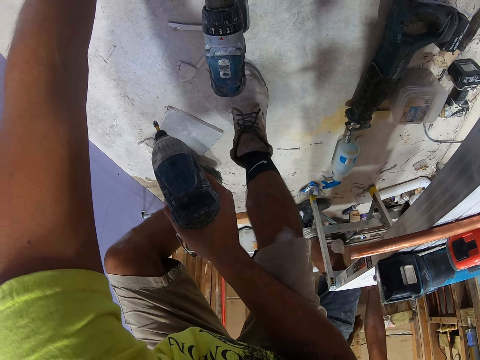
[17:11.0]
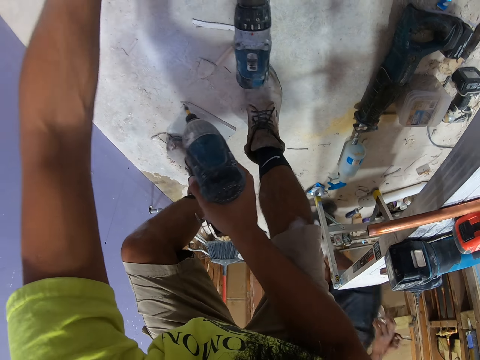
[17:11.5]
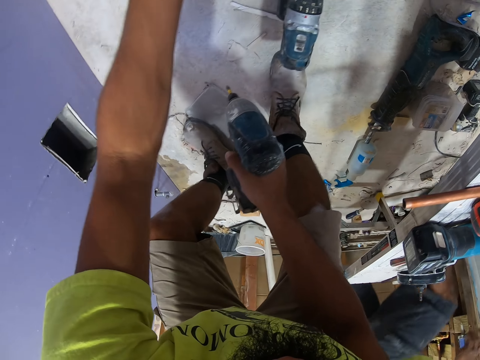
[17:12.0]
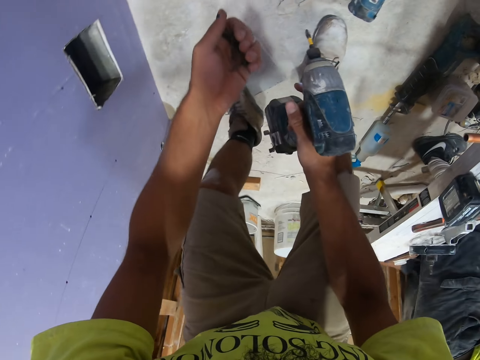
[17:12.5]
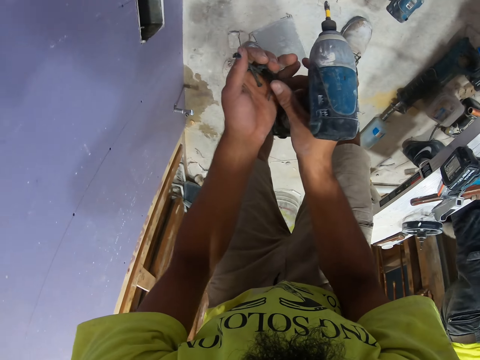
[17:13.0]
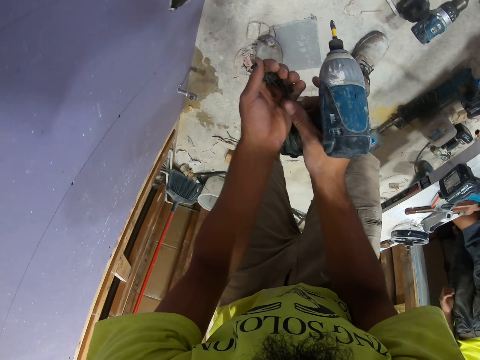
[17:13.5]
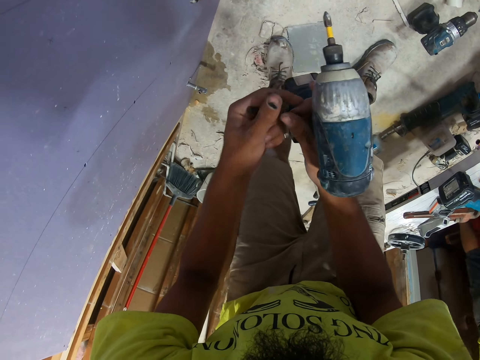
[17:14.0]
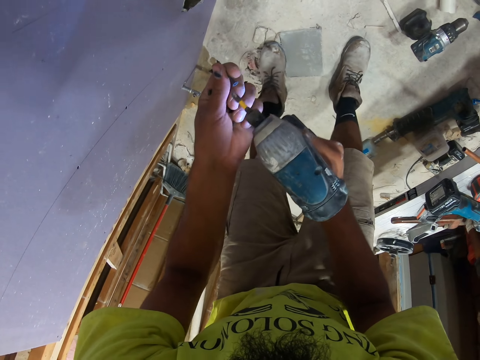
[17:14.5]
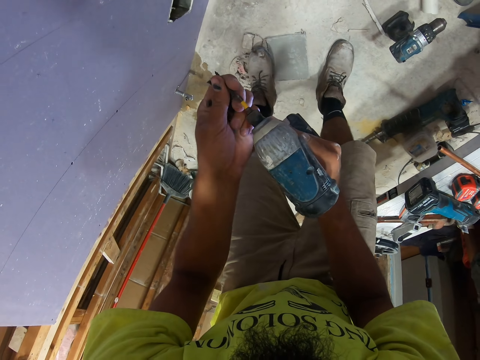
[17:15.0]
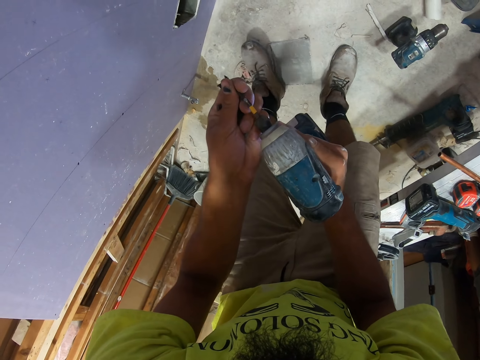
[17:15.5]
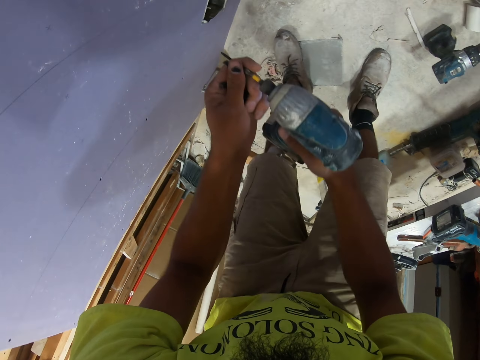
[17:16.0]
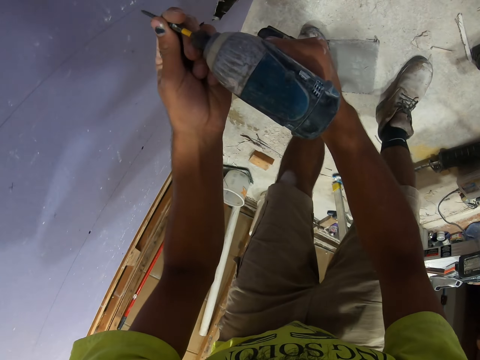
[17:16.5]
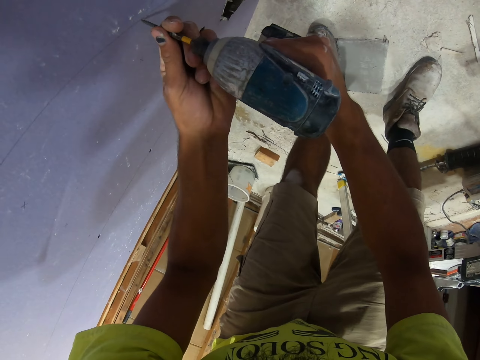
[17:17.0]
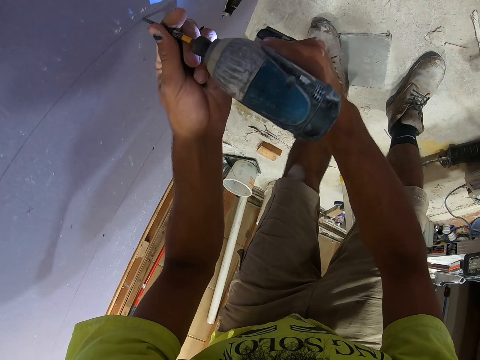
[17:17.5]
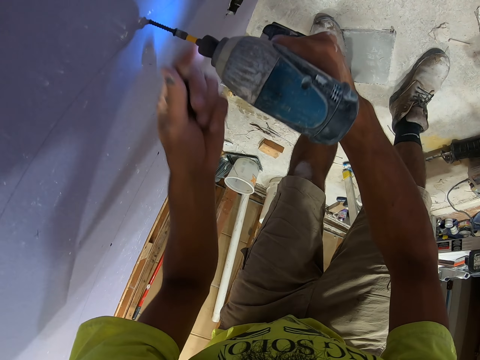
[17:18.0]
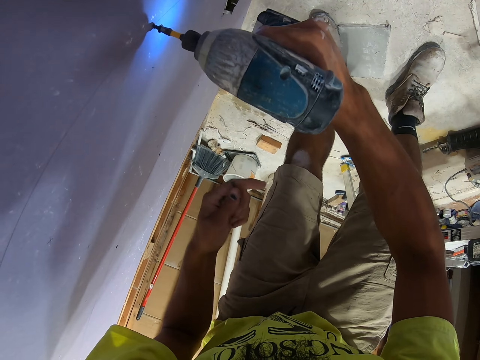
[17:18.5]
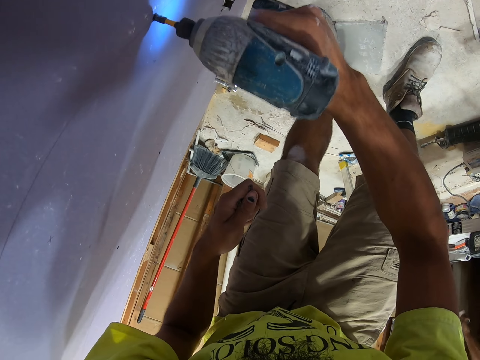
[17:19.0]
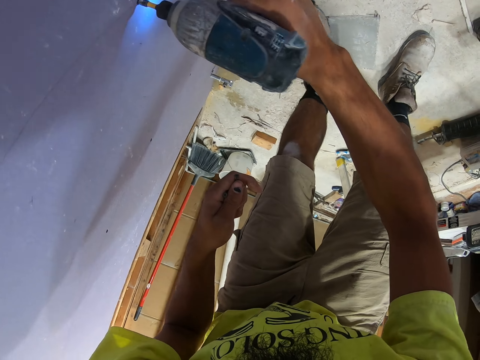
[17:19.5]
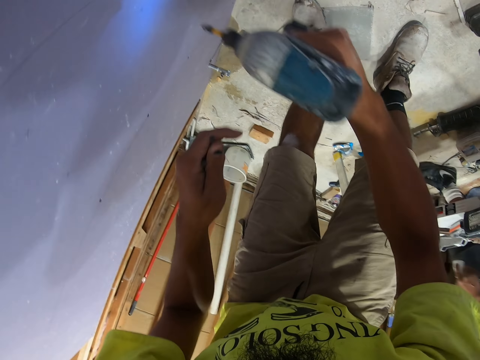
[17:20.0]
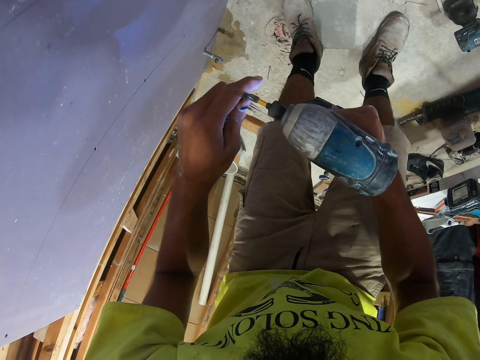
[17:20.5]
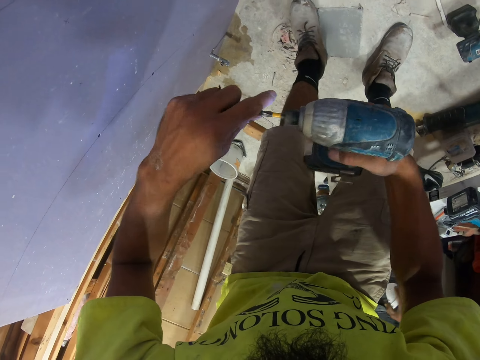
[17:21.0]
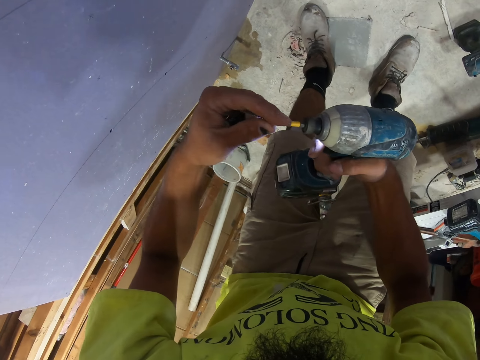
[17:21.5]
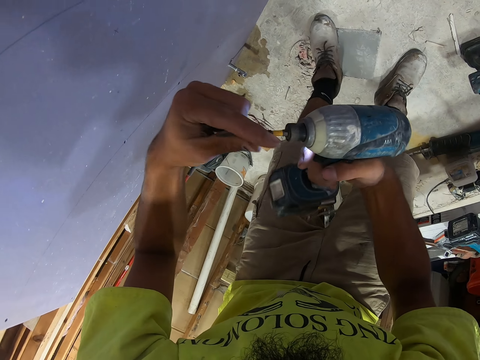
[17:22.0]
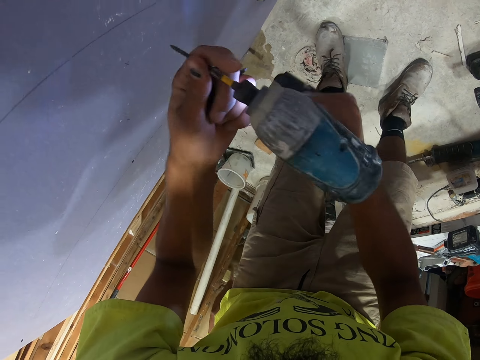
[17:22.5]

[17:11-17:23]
A man stands upright and walks in the room. The camera wearer swings the left hand. They take the nail with the right hand. They move the nail to the left hand. They put the nail on the drill. They swing the right hand. They screw the screw on the wood using the drill. They swing the right hand. They put the nail on the drill. They swing the right hand.

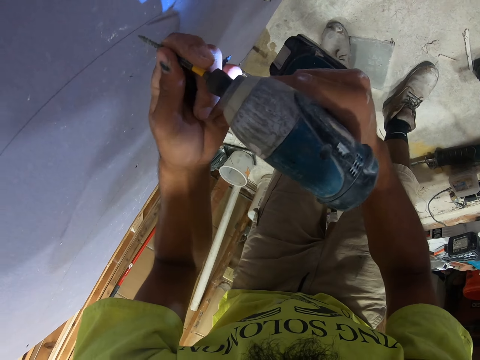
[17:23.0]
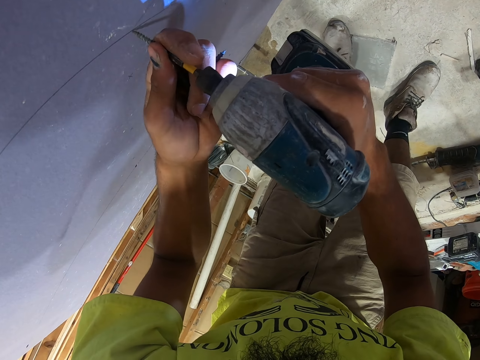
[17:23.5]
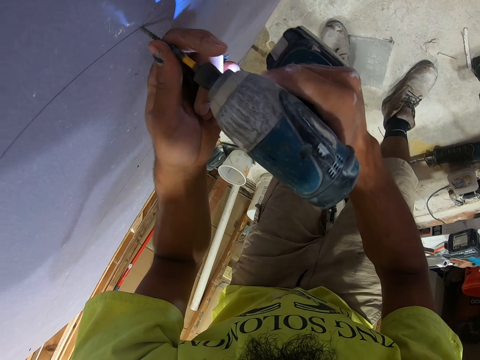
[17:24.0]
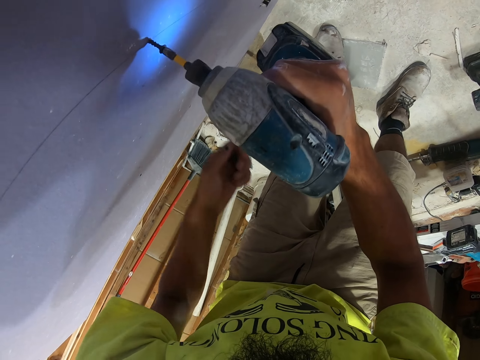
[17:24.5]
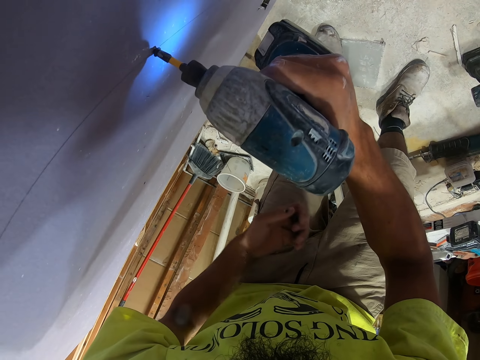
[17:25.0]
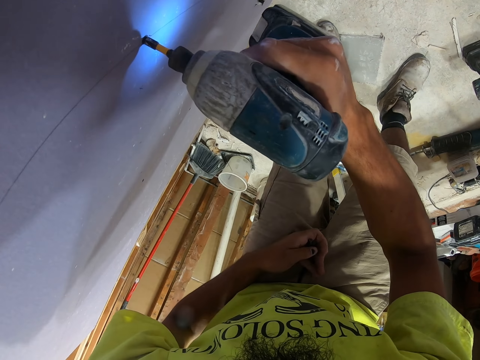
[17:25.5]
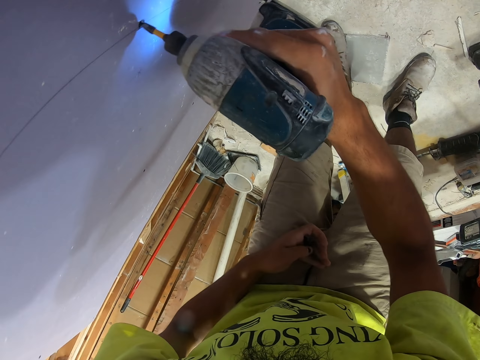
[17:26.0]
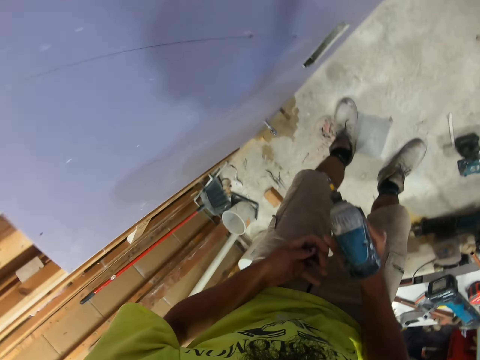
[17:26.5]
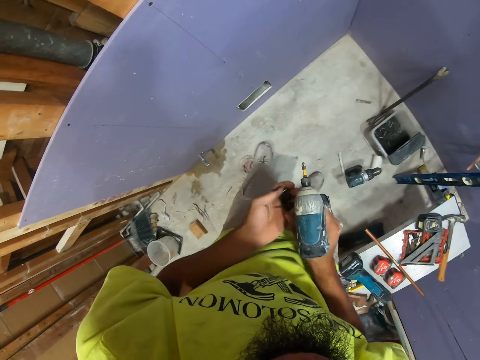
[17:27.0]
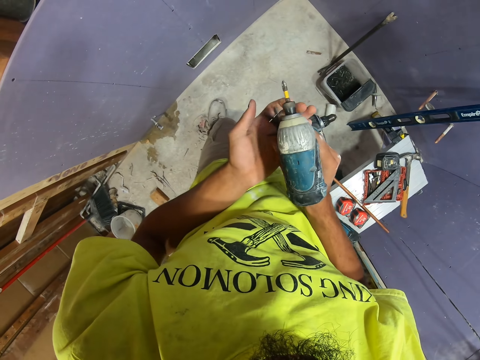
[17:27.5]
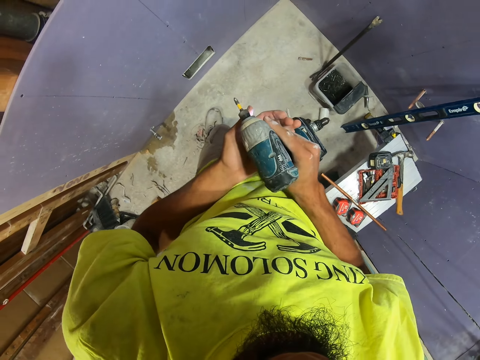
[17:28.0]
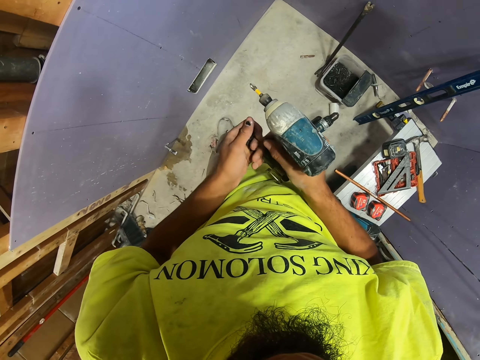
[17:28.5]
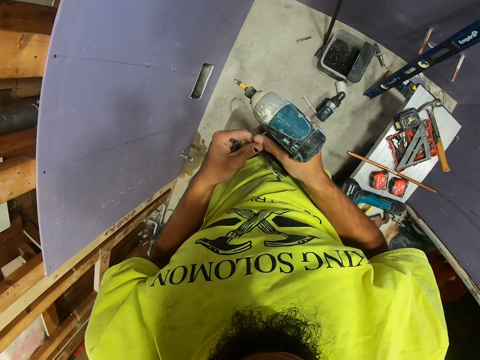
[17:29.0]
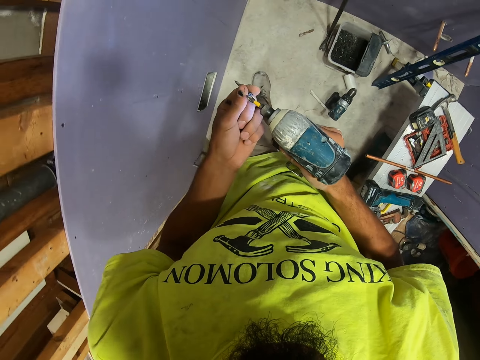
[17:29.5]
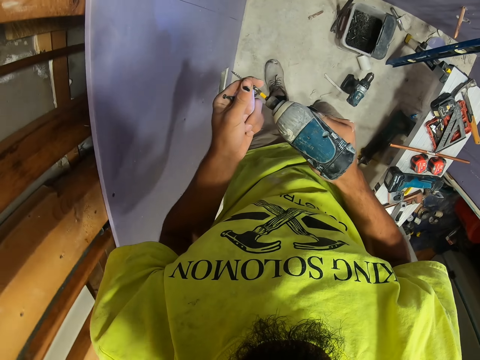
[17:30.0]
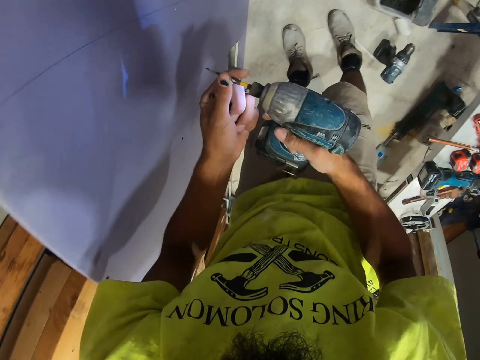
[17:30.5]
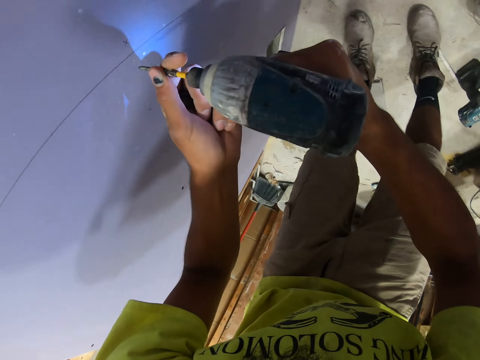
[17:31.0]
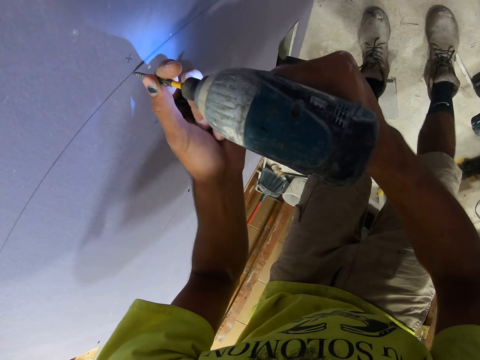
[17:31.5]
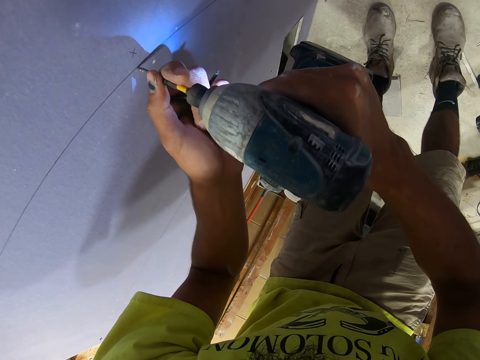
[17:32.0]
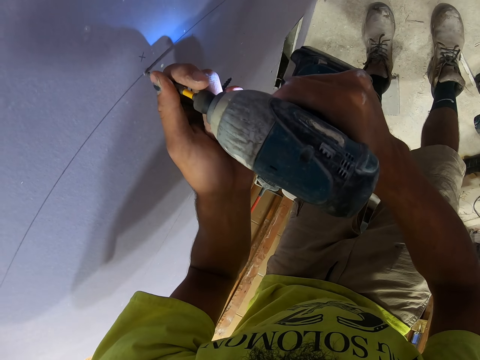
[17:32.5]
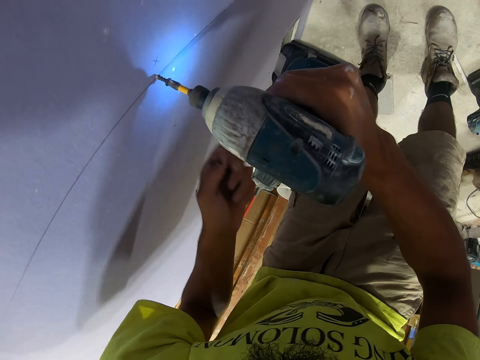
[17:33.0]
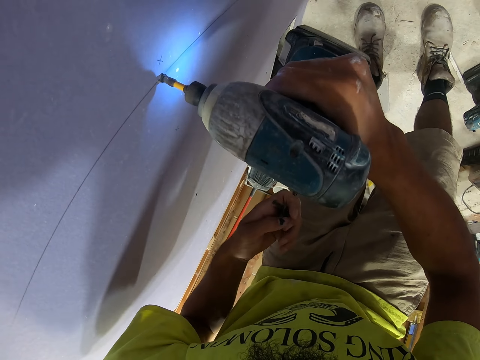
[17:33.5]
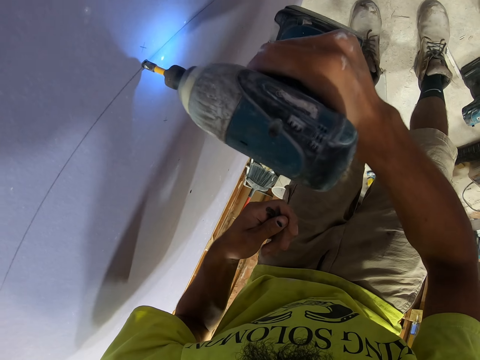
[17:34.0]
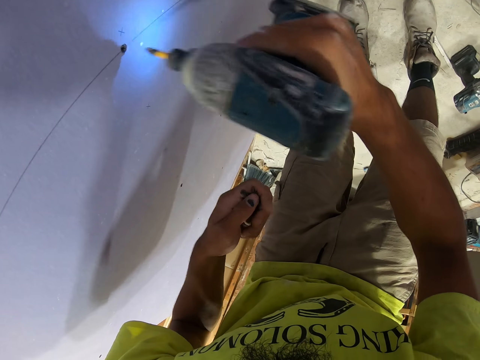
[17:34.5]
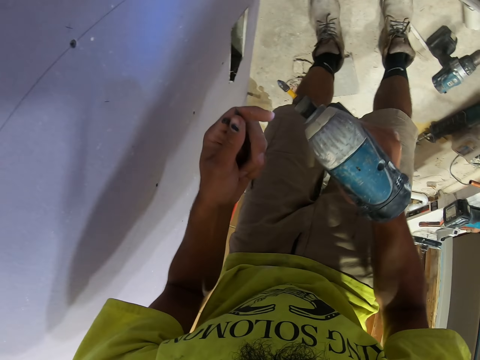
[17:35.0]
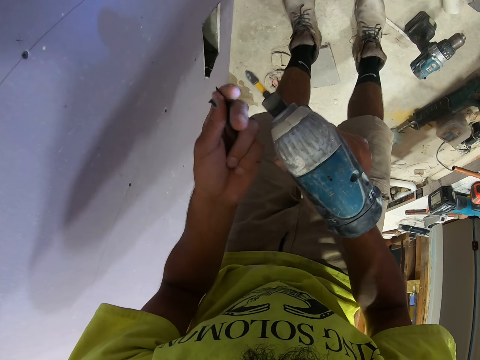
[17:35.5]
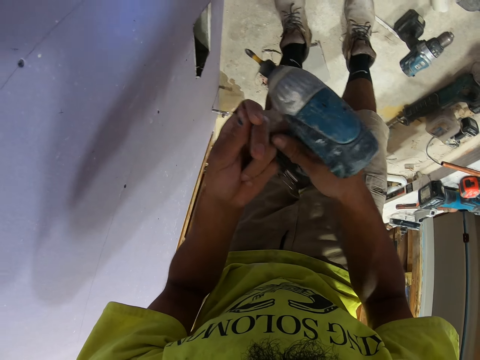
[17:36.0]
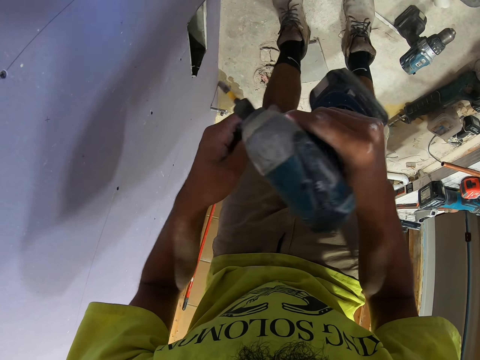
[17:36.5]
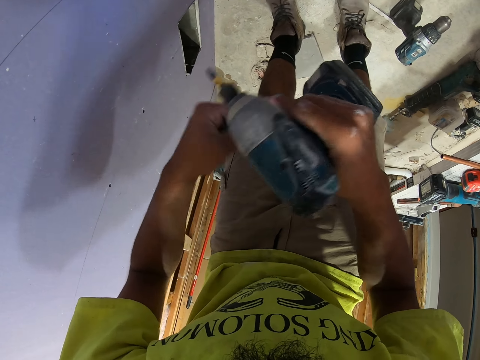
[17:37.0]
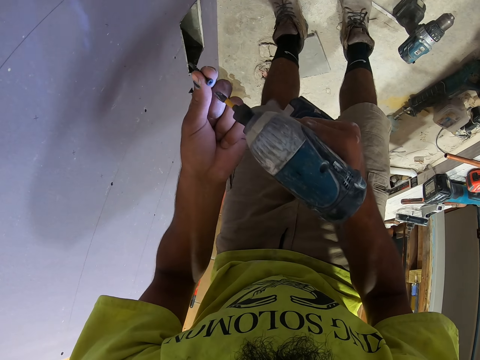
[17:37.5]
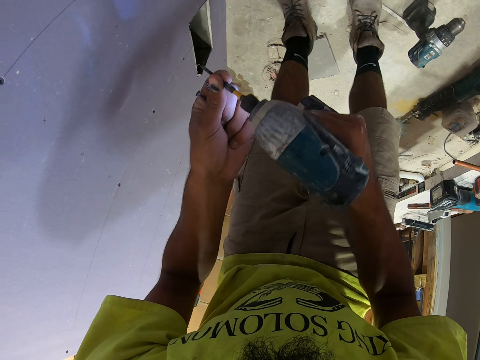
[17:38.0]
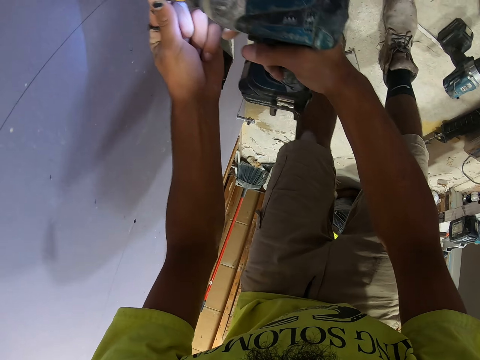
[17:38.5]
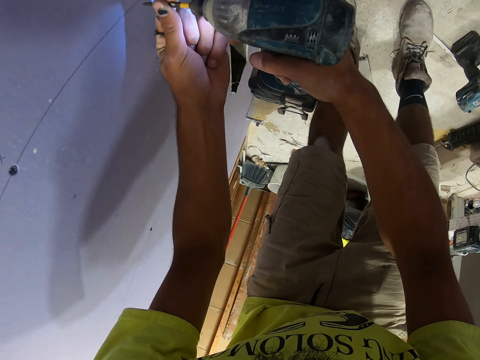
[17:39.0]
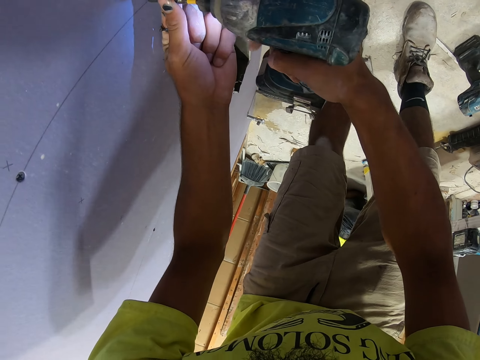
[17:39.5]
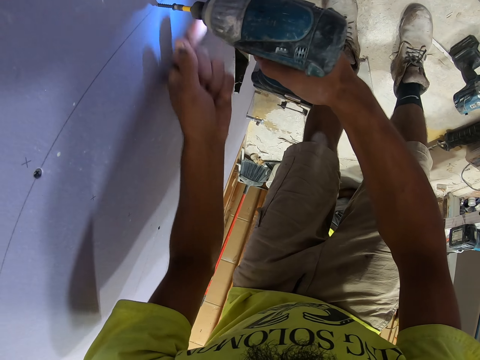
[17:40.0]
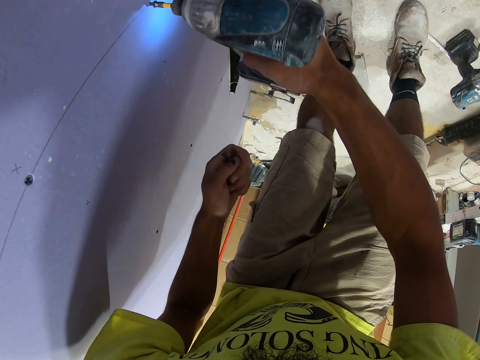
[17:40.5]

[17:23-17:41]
The camera wearer screws the screw on the wood using a drill. They swing the right hand. They take the nail with the right hand. They move the nail to the left hand. They swing the left hand. They put the nail on the drill. They swing the right hand. They screw the screw on the wood using the drill. They swing the right hand. They take the nail with the right hand. They move the nail to the left hand. They put the nail on the drill. They swing the right hand. They screw the screw on the wood using the drill.
